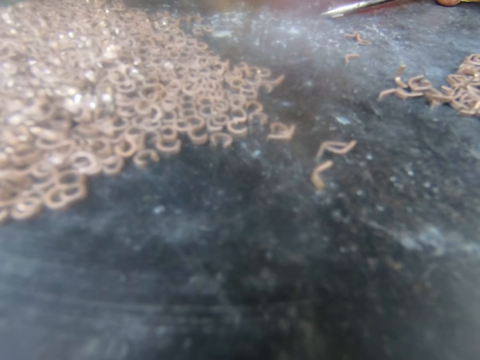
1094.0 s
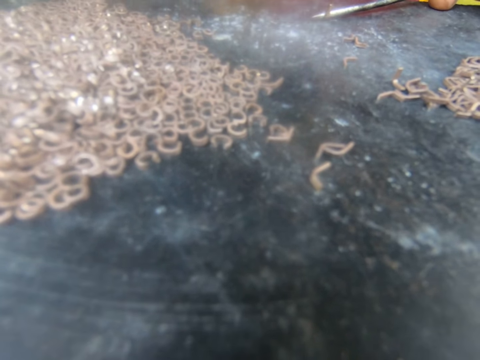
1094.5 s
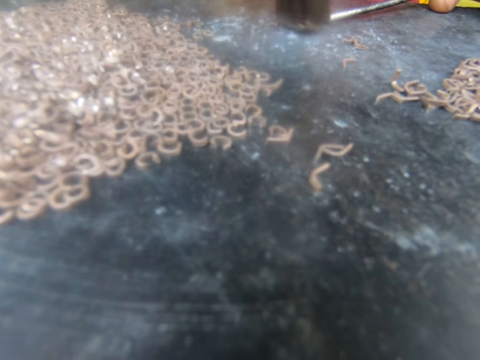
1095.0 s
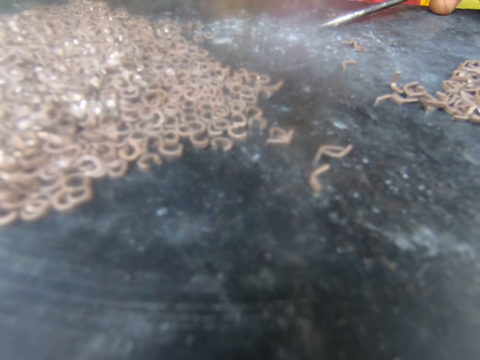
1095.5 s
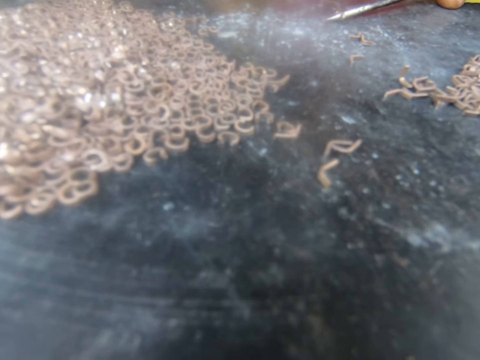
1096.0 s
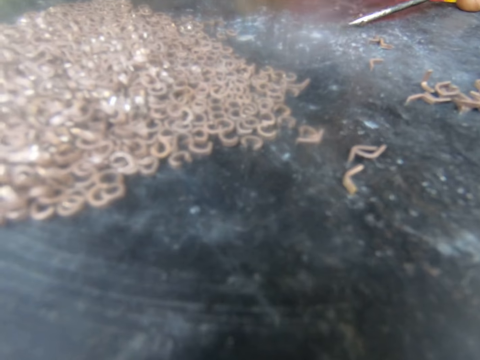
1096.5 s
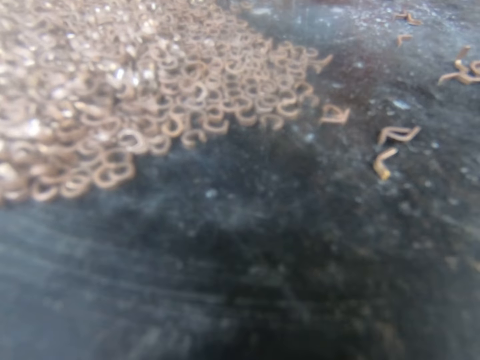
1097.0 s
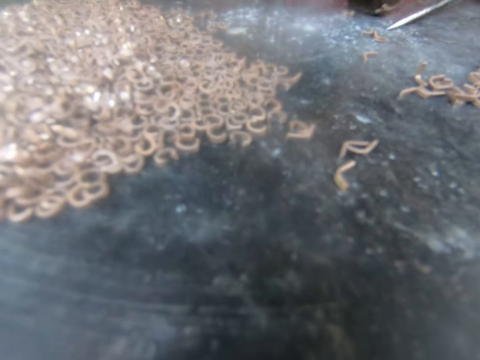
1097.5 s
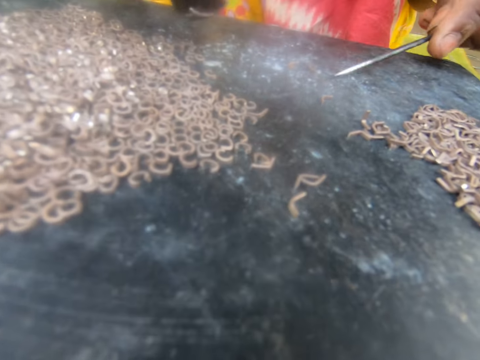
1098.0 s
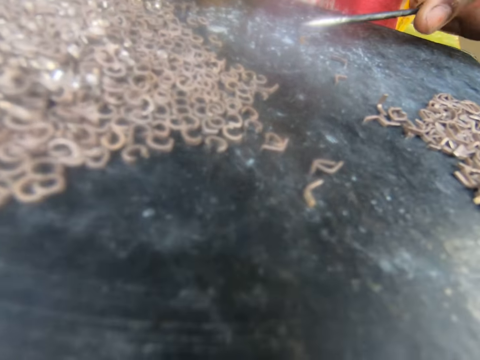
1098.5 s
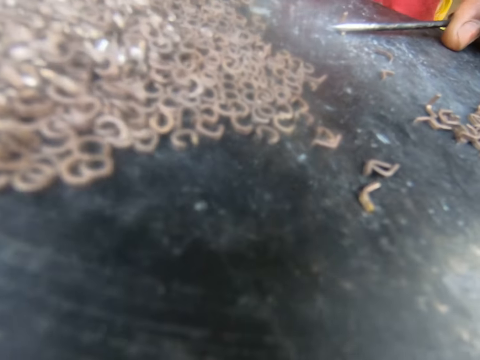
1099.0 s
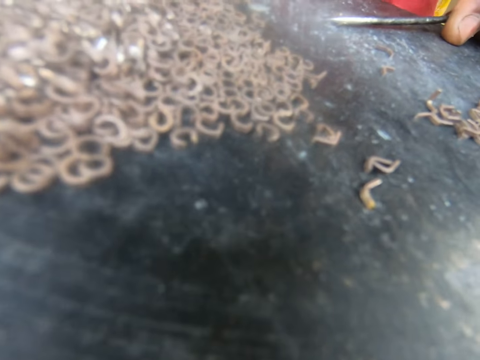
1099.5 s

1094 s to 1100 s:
The camera wearer puts the nail on the metal.

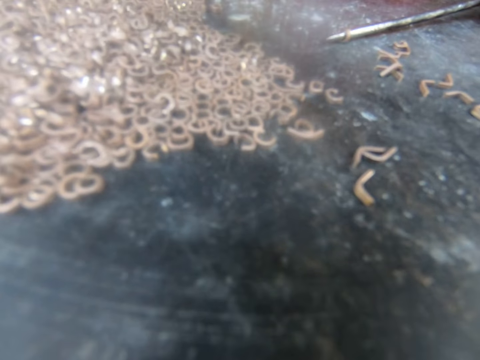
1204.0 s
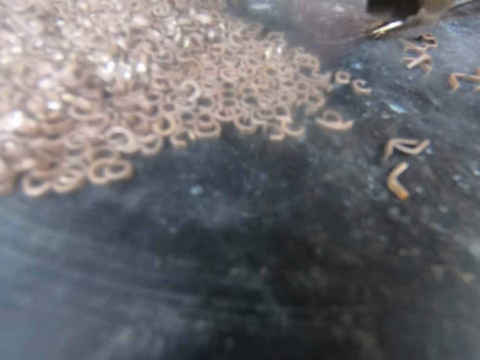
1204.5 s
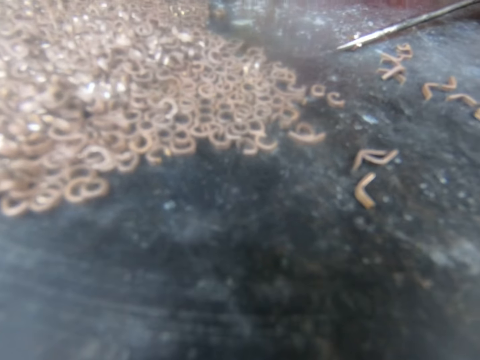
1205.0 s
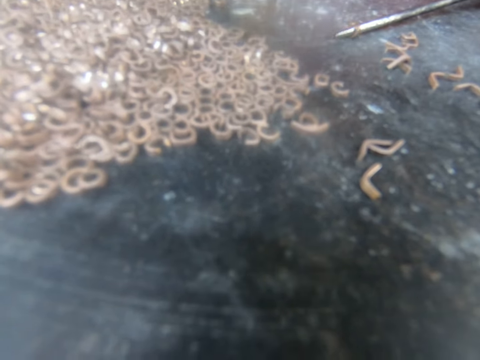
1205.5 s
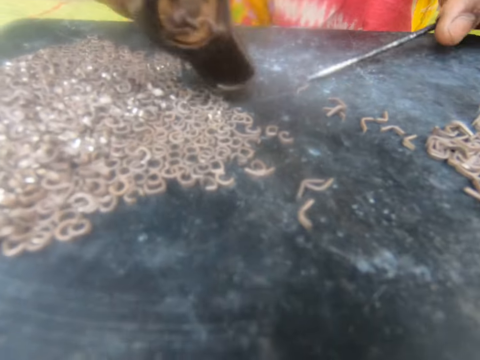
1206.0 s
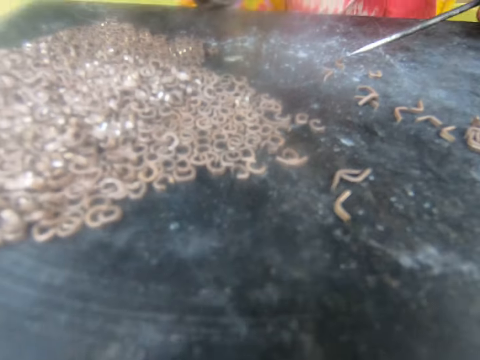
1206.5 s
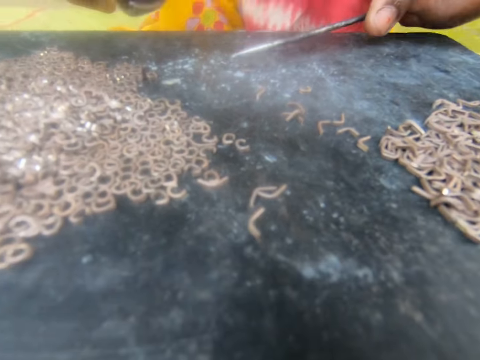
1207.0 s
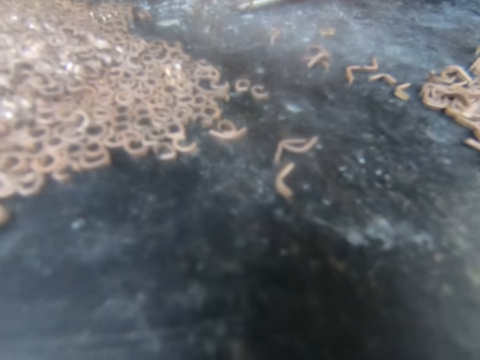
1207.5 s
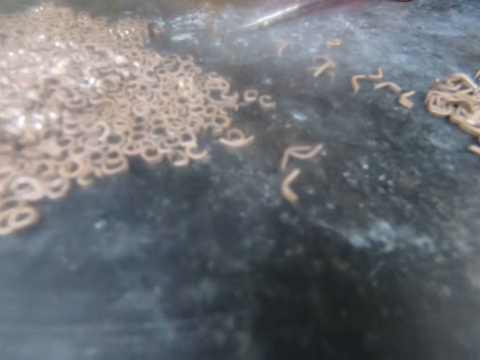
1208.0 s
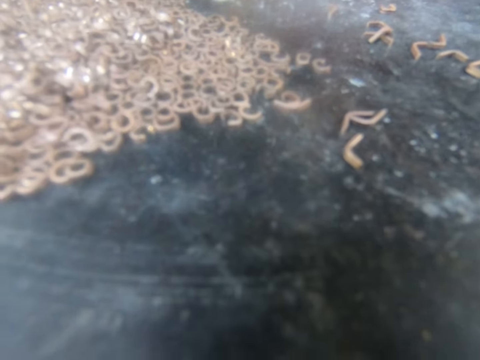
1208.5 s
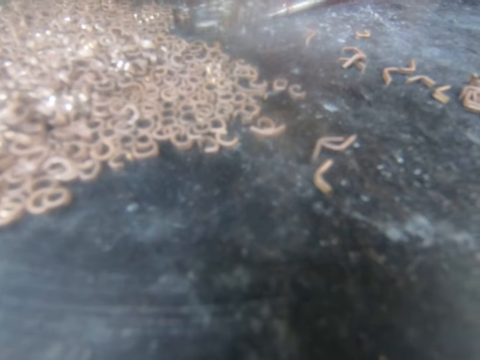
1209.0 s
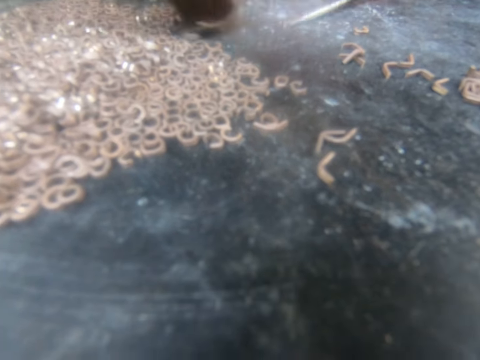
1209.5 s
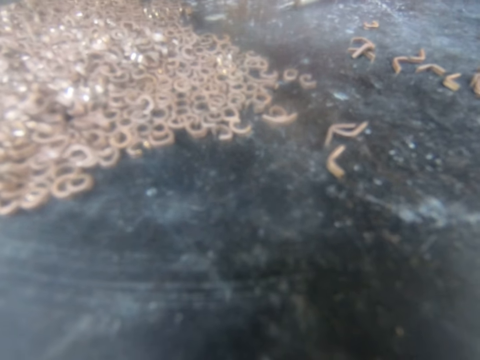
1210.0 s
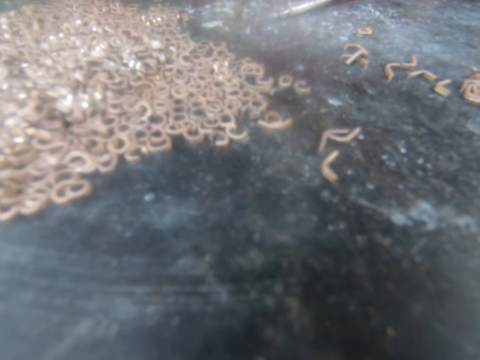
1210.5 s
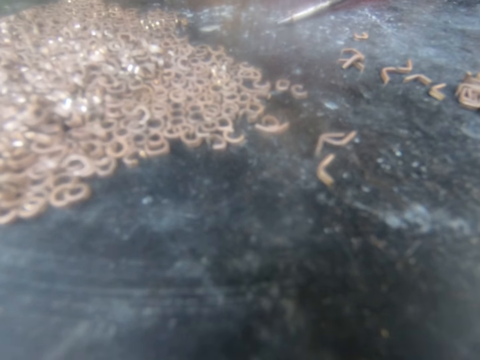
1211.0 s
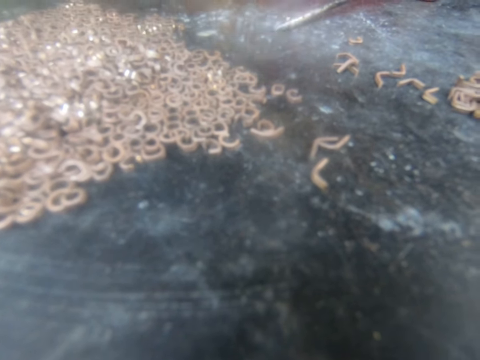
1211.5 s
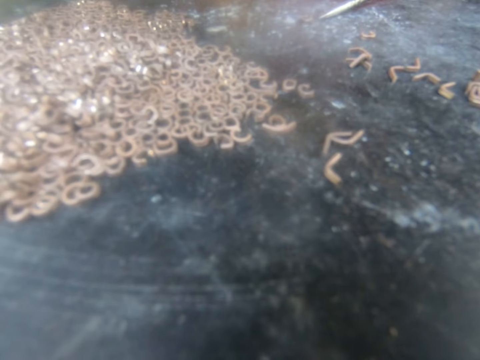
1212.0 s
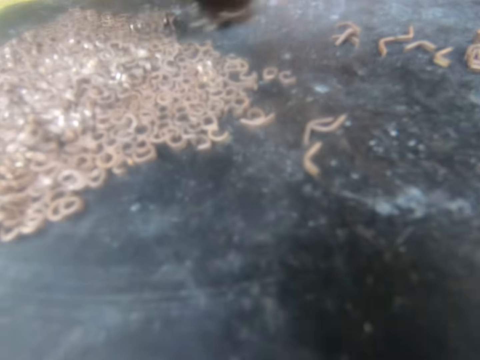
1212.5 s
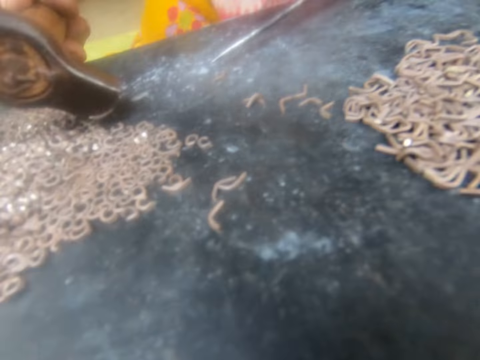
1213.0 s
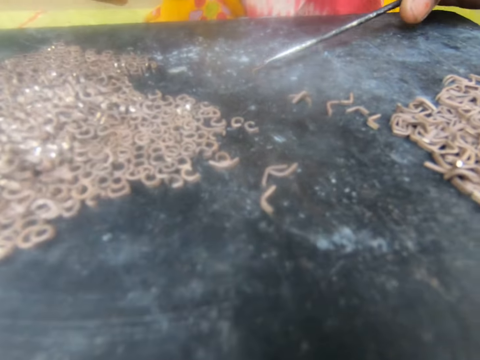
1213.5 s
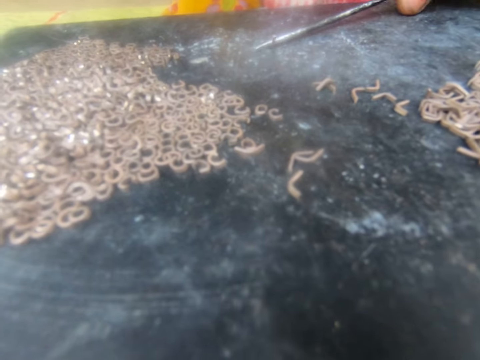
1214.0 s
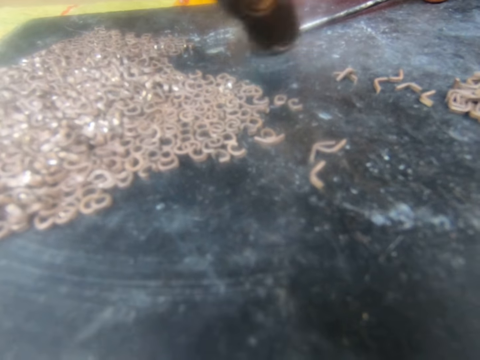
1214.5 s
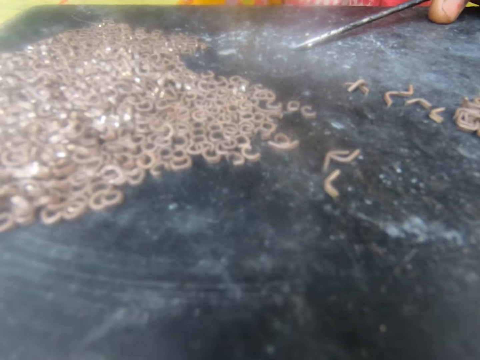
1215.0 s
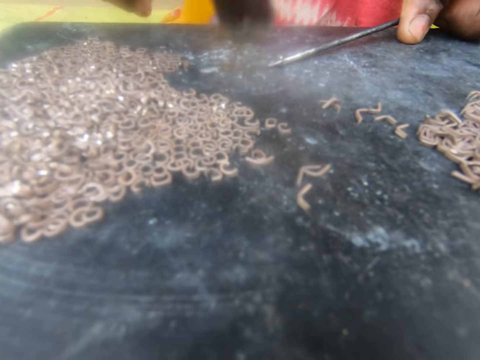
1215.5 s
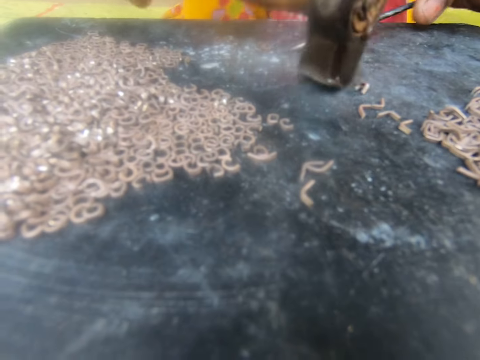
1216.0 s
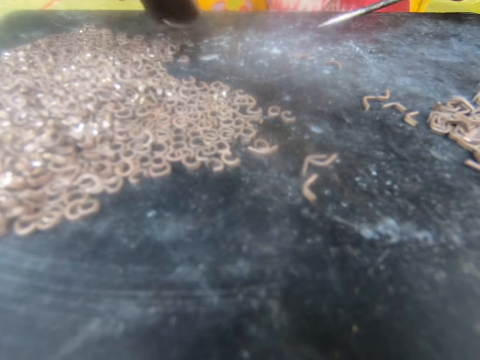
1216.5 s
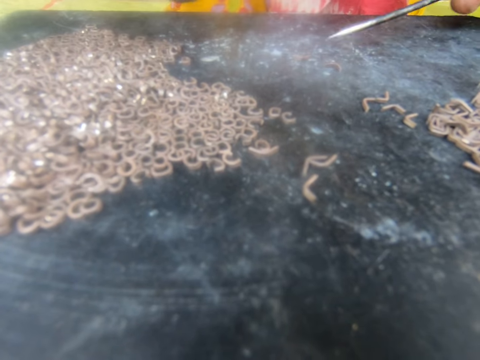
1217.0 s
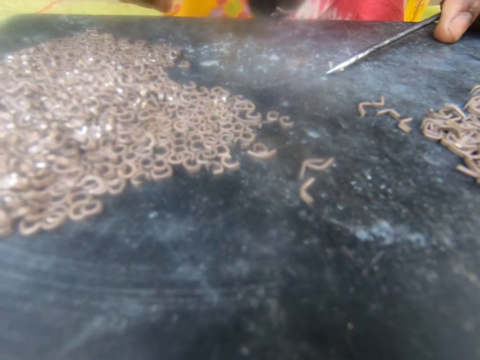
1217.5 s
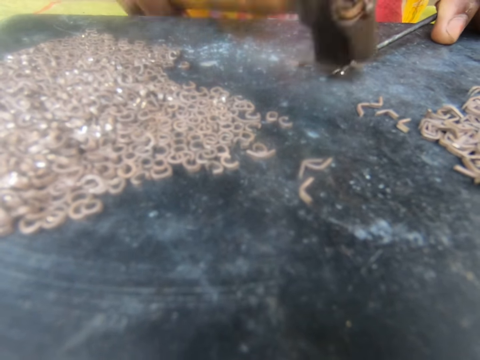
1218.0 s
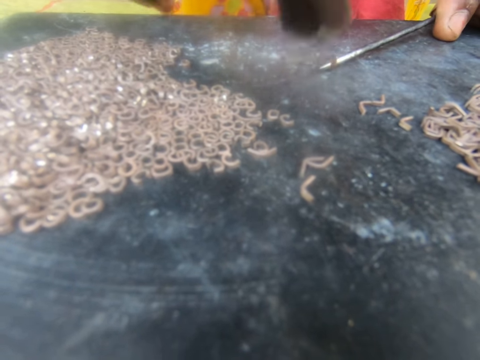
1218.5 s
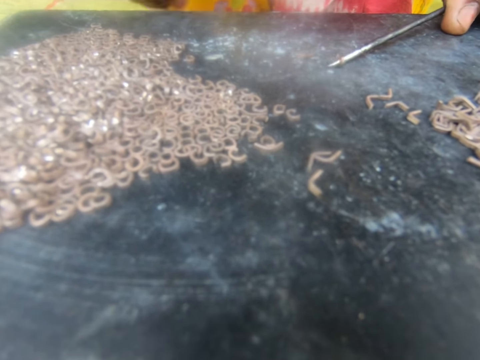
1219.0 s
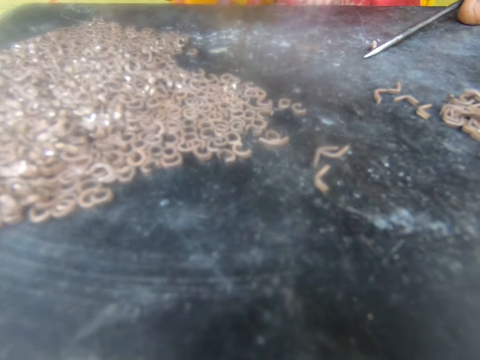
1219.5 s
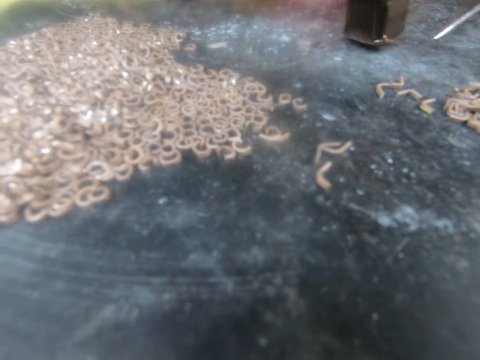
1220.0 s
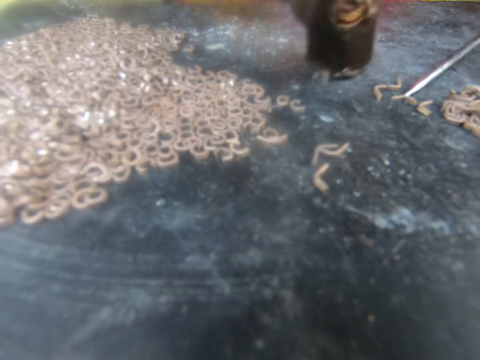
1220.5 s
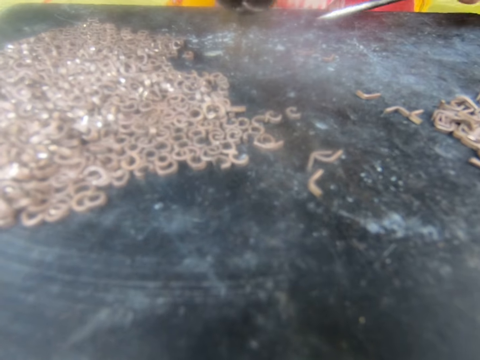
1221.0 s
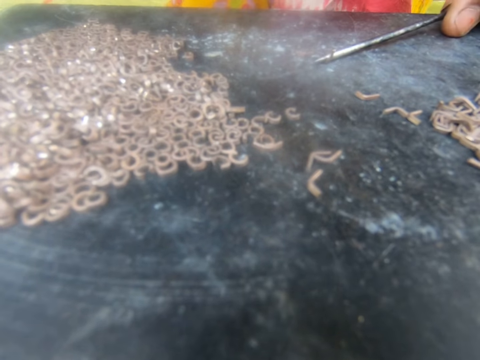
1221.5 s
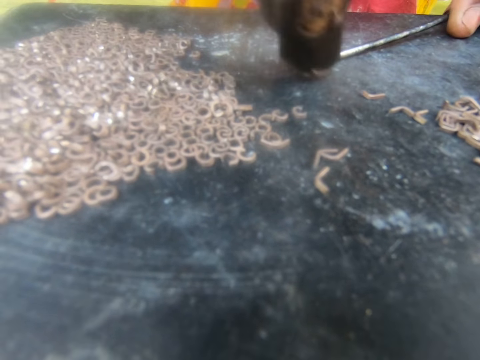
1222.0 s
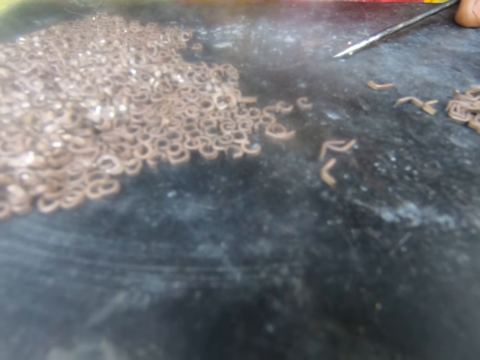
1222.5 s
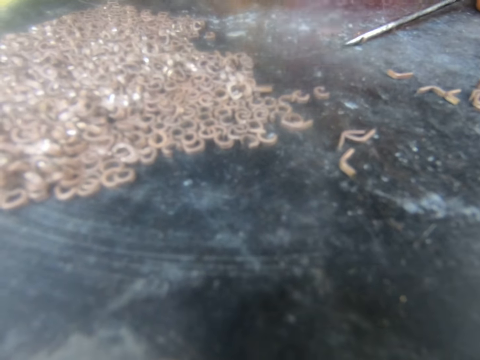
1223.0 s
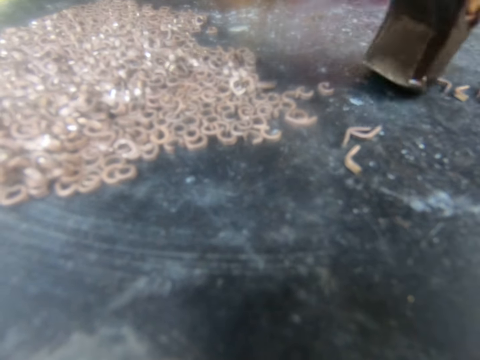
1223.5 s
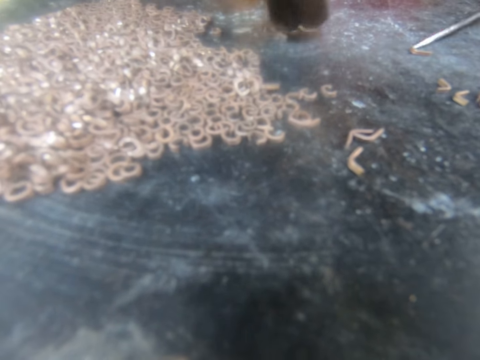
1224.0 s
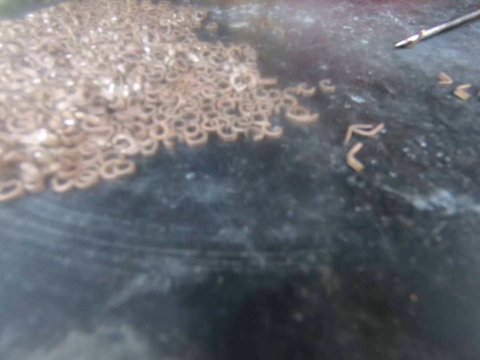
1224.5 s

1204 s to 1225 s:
The camera wearer moves around. They look at the table.
